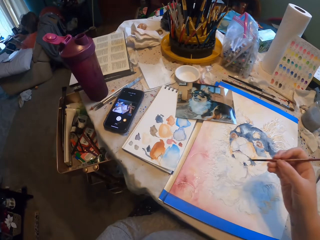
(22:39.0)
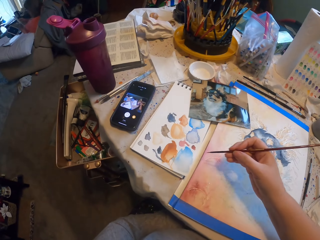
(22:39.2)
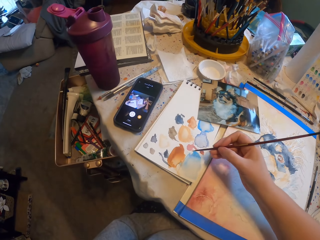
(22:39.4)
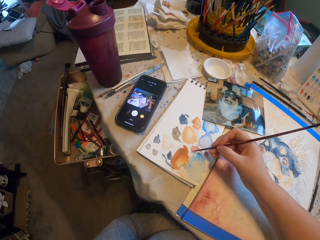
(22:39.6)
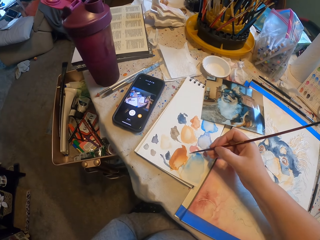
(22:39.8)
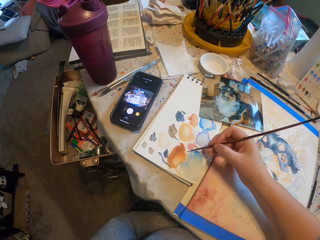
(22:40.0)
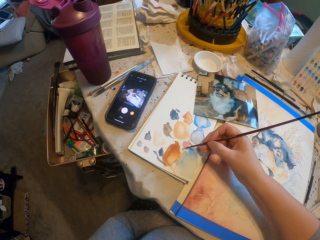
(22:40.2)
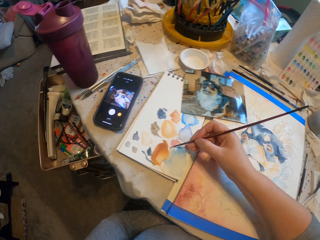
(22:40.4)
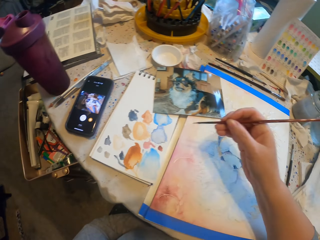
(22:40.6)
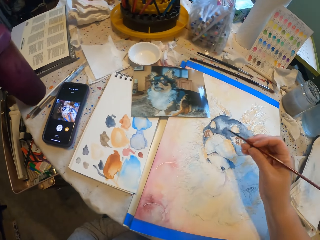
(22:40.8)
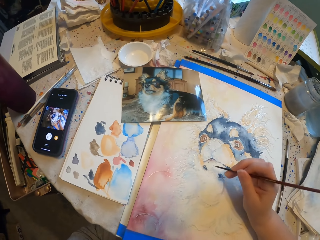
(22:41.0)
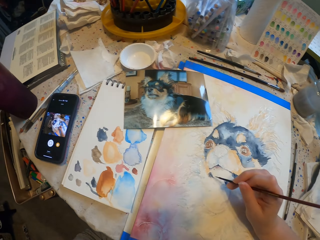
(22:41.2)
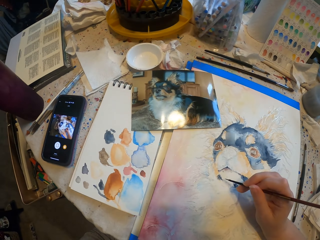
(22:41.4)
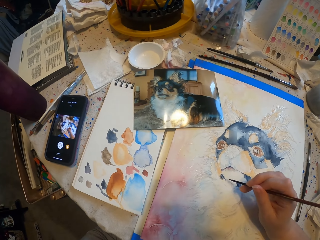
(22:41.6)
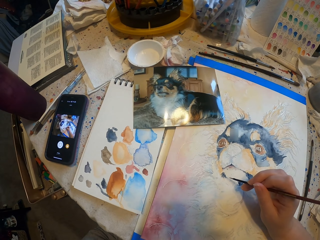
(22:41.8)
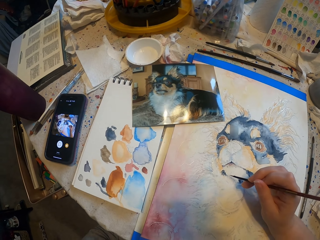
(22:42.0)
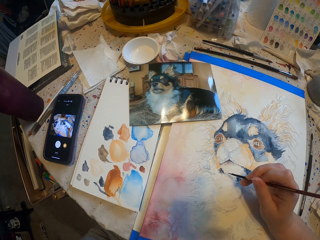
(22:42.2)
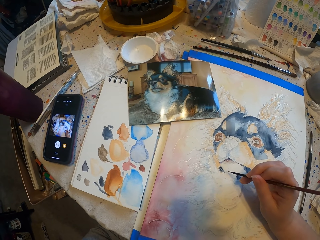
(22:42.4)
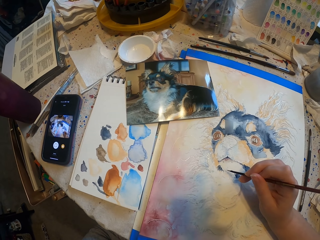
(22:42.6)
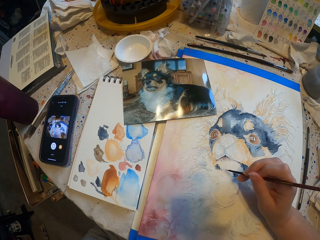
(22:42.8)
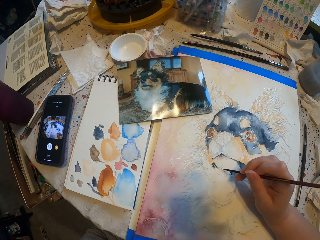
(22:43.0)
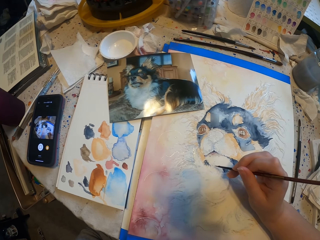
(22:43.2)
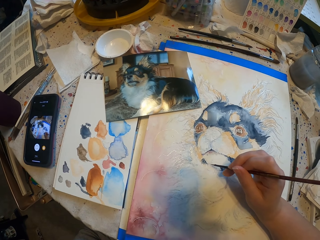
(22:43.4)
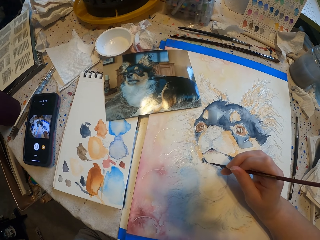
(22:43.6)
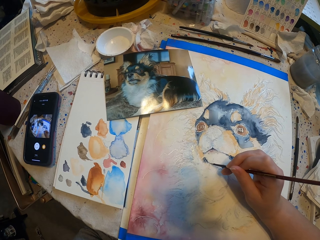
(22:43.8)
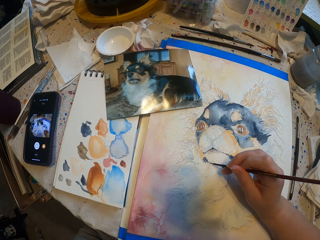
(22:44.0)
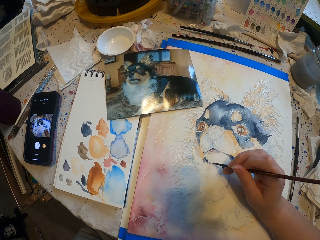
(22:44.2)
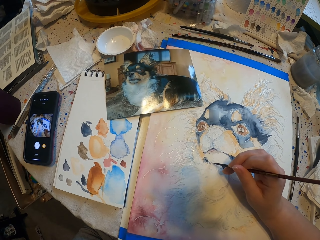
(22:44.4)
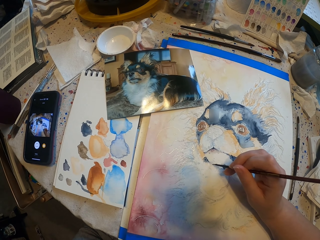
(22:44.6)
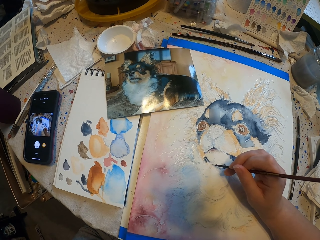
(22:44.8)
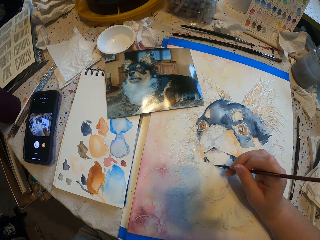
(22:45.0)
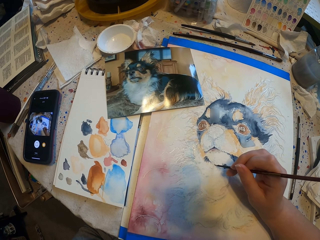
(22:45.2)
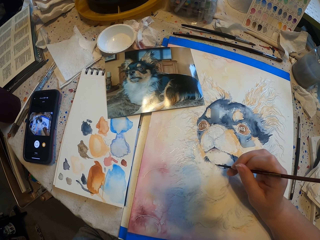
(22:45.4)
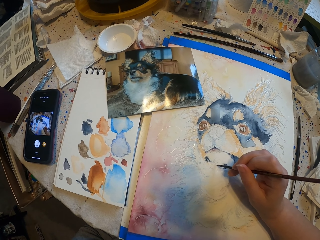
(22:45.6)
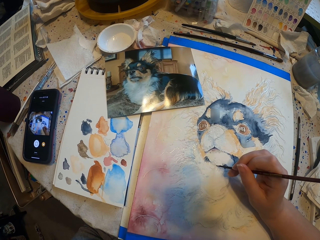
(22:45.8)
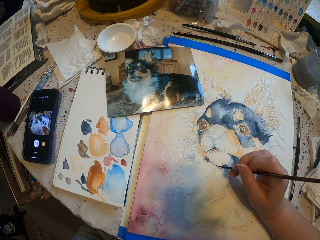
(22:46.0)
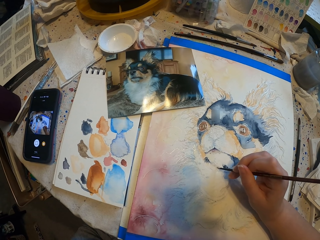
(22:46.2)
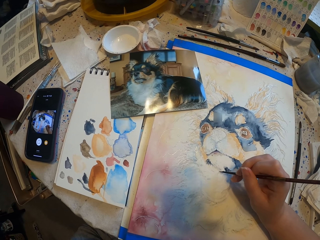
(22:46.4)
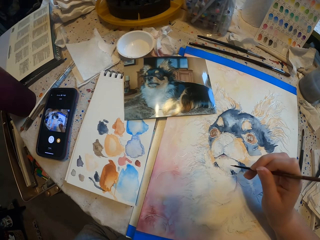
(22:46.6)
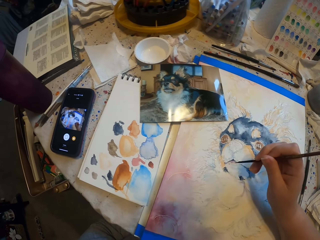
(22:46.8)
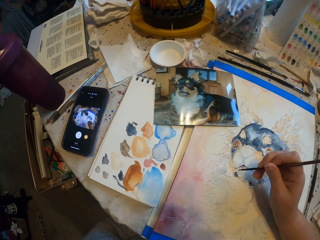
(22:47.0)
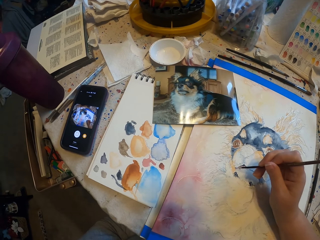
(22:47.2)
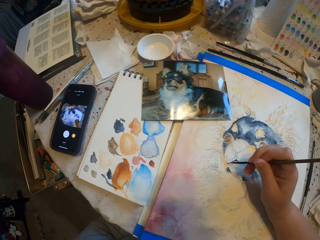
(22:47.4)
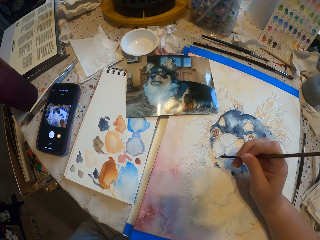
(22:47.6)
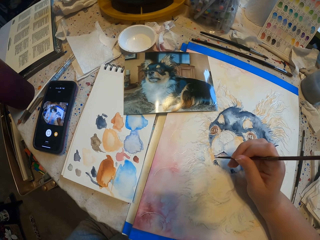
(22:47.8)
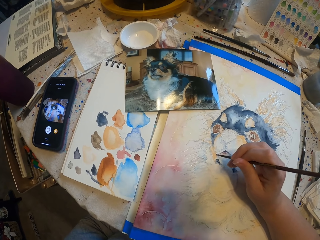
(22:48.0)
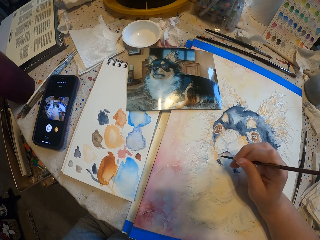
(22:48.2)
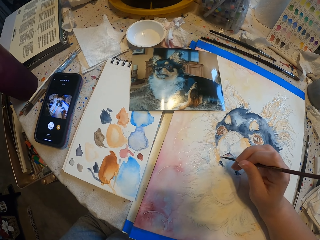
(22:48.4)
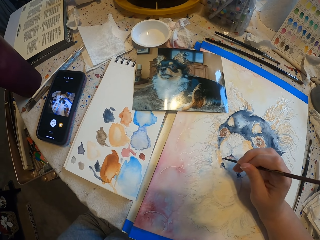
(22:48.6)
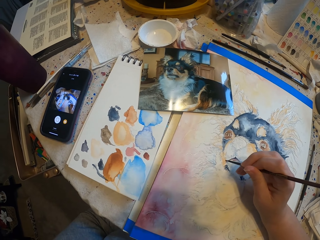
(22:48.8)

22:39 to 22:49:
The camera wearer places the paint brush on the paint. They rub the brush on a paper. They sketch a drawing with the paint brush. They start to paint.

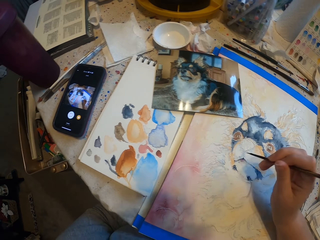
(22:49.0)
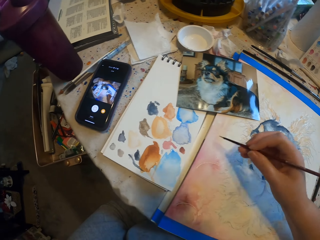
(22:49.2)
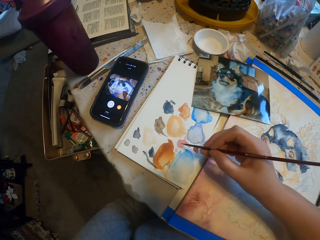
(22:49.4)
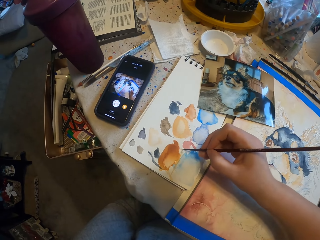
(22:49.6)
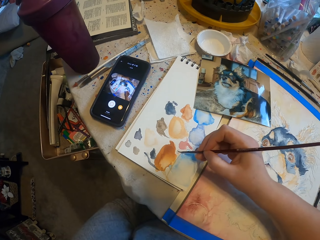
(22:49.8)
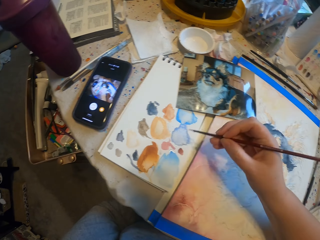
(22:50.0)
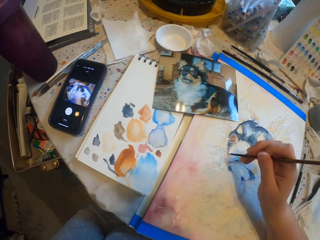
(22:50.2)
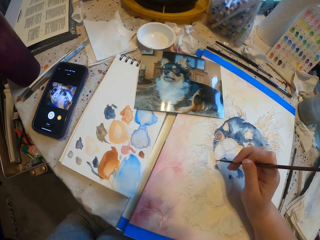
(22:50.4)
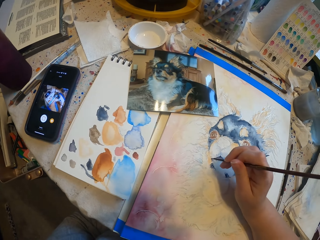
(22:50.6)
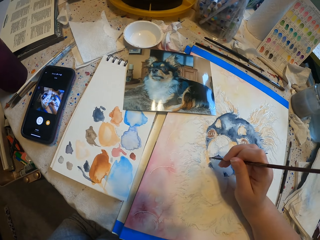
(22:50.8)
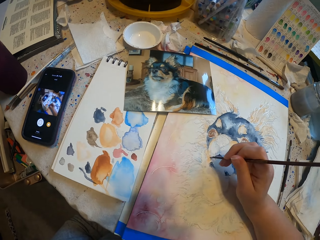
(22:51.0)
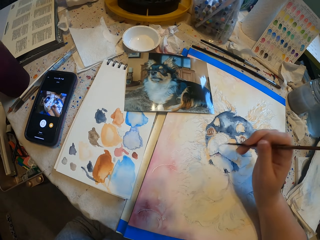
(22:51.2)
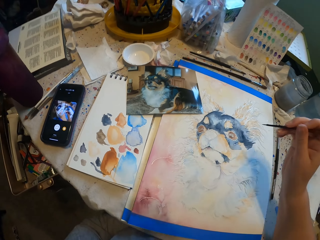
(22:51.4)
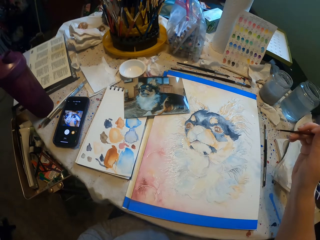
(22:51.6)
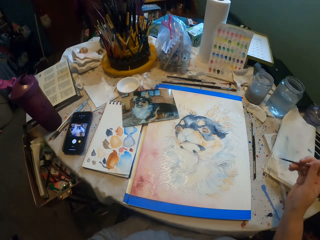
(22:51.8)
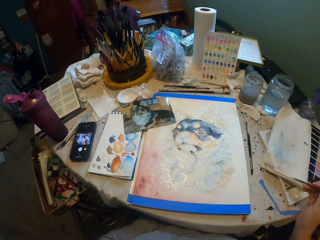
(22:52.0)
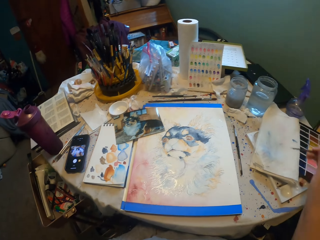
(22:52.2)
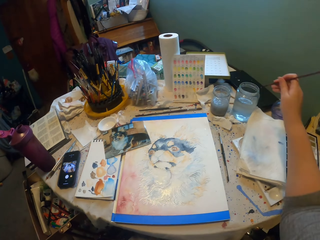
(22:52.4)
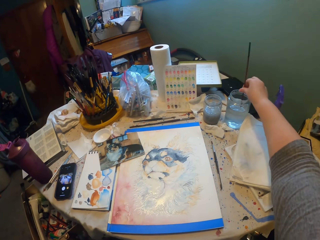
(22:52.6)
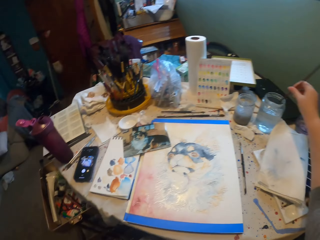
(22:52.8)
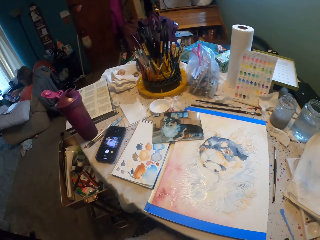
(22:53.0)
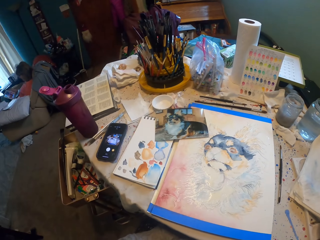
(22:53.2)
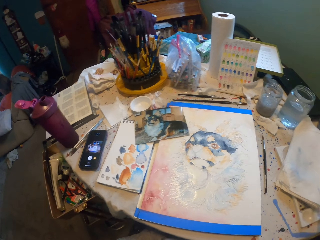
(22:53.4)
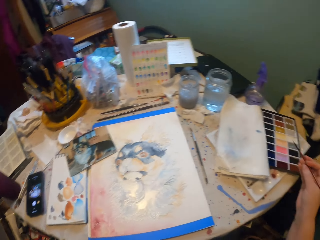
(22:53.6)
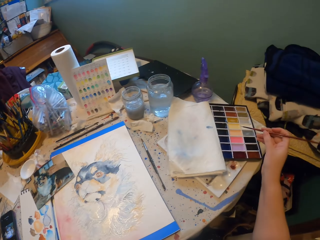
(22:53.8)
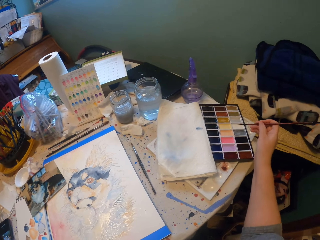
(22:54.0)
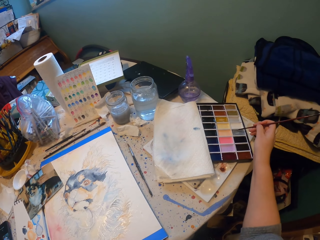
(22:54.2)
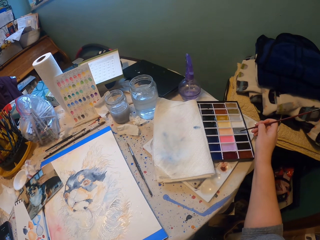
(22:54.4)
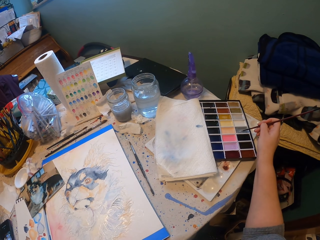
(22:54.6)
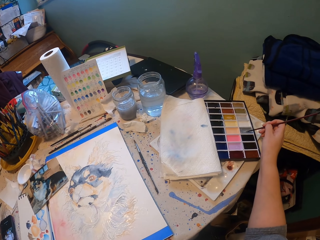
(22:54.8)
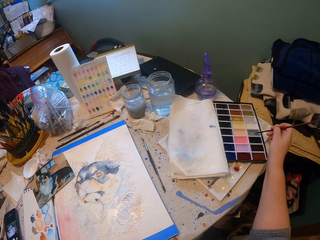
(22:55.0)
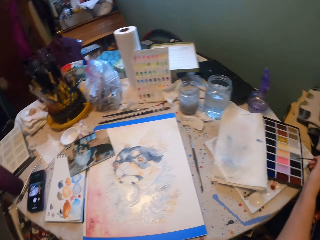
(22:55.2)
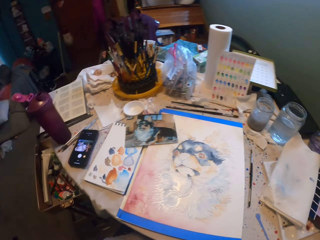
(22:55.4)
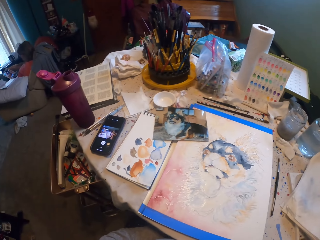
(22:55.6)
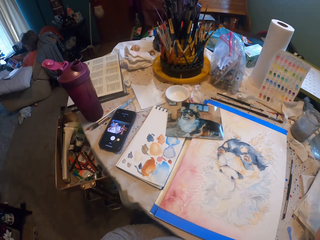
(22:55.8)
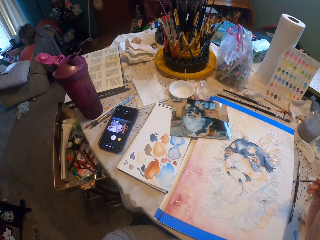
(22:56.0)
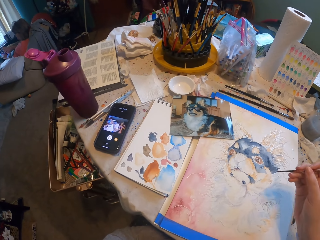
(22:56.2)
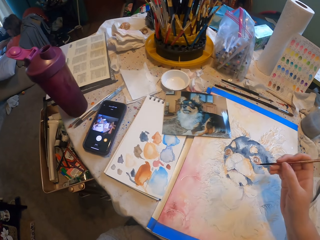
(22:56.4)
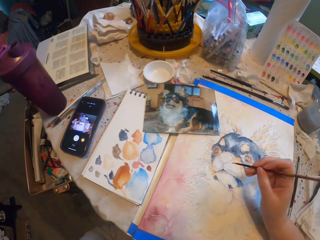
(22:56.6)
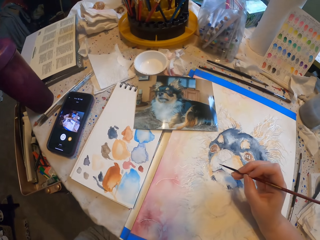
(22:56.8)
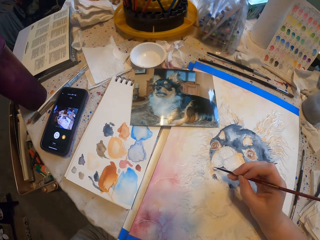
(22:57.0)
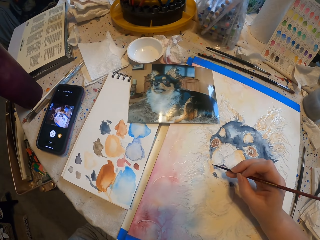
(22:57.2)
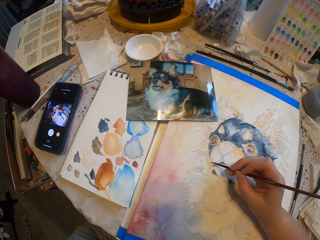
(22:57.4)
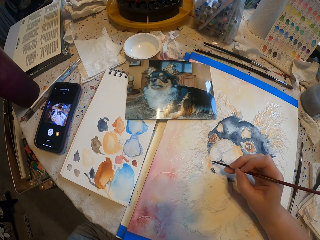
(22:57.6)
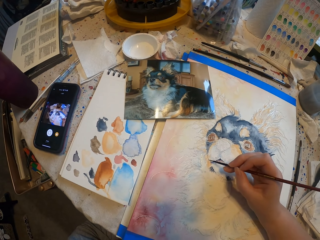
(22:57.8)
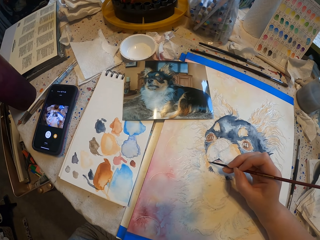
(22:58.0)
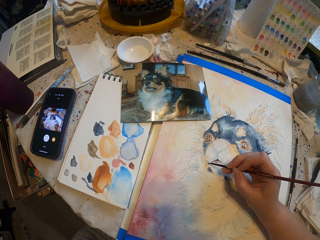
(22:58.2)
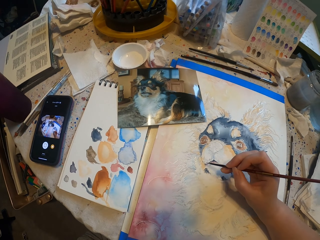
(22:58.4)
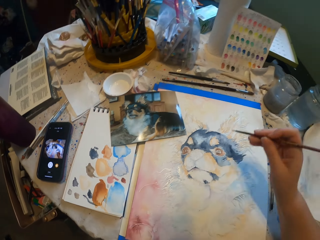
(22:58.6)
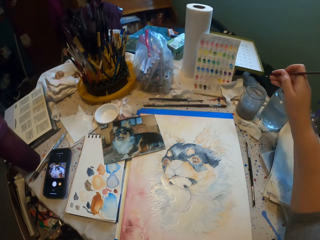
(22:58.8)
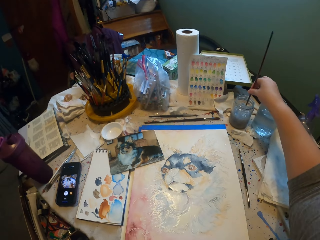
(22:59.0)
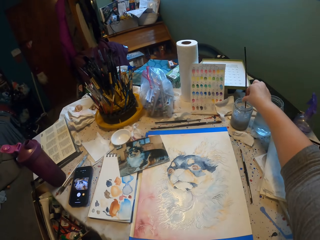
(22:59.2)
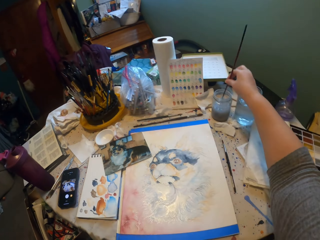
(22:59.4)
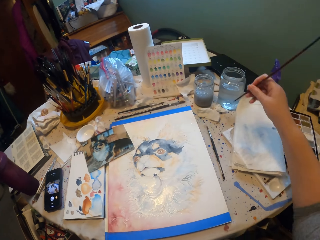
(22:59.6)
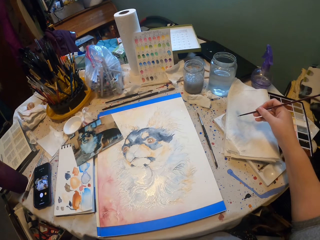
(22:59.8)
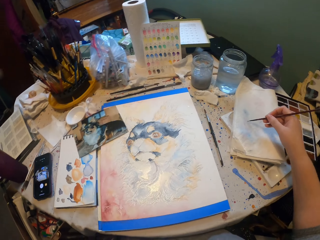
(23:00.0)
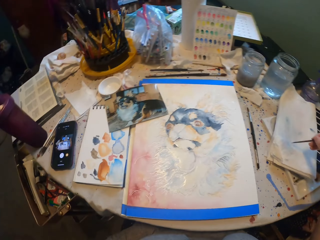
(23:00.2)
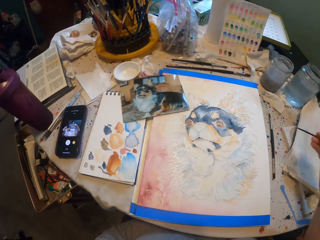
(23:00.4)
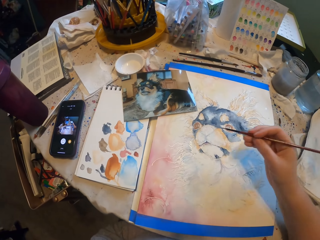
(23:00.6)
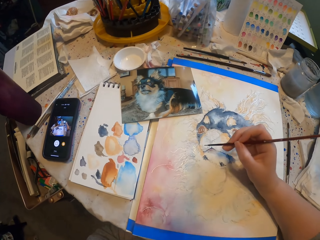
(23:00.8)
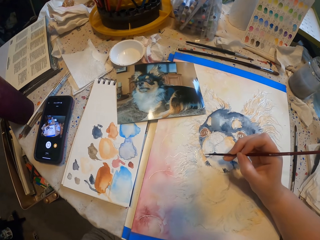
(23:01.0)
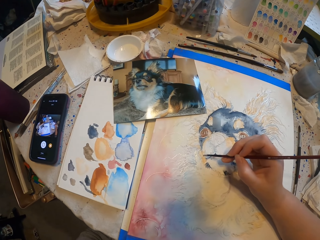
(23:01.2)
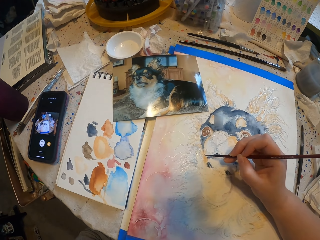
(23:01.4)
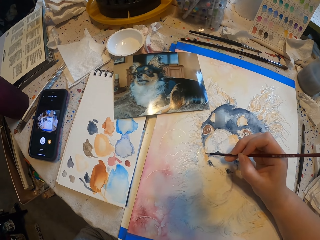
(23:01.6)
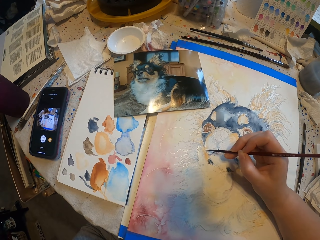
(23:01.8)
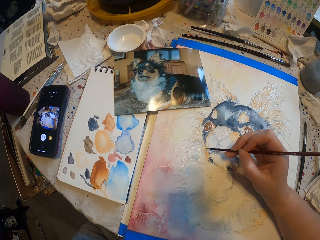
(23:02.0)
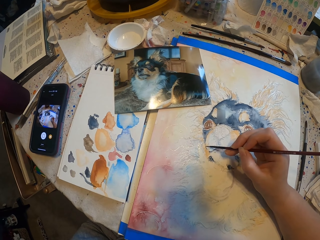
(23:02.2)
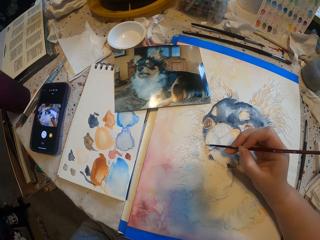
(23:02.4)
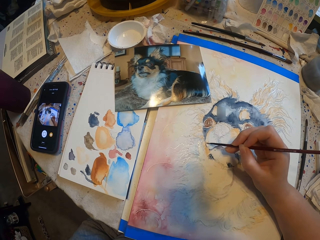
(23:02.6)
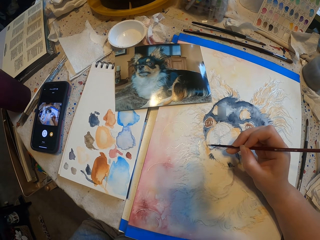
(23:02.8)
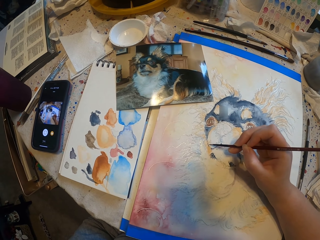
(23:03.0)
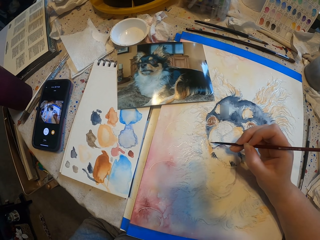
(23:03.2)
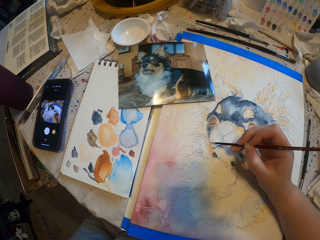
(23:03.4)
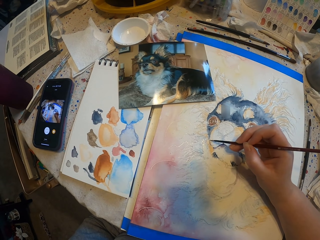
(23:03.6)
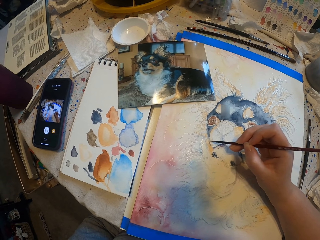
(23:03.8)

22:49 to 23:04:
The camera wearer rubs the brush on the book. They pick a paint with the paint brush. They paint the decoration with the paint brush. They hold the paint brush. They dip the paint brush in the water. They hold the paint brush. They apply the paint on the brush. They paint the decoration with the paint brush. They dip the paint brush in the water. They rub the brush on a paper. They paint the decoration with the paint brush.
